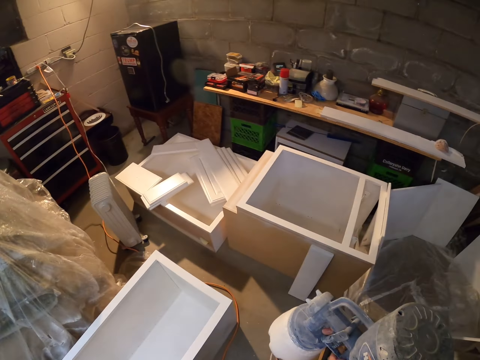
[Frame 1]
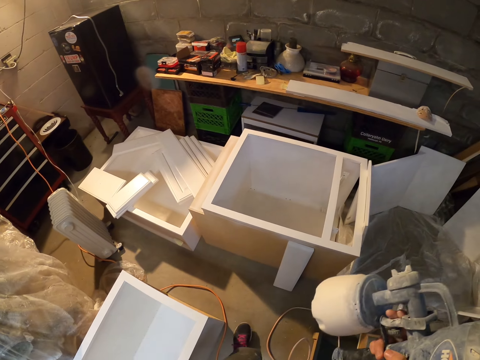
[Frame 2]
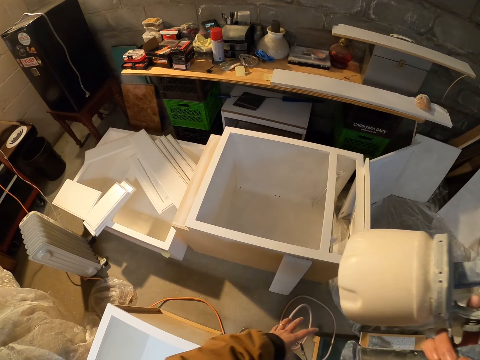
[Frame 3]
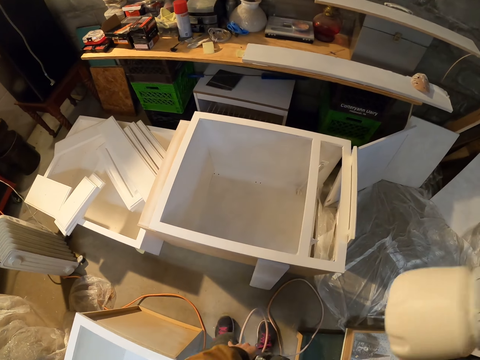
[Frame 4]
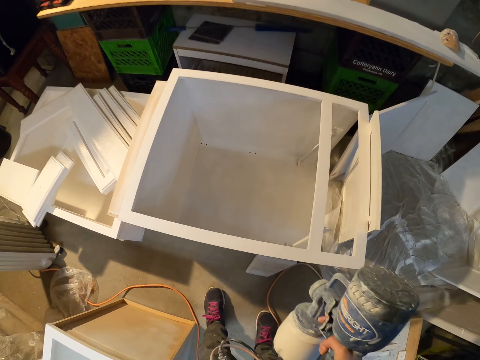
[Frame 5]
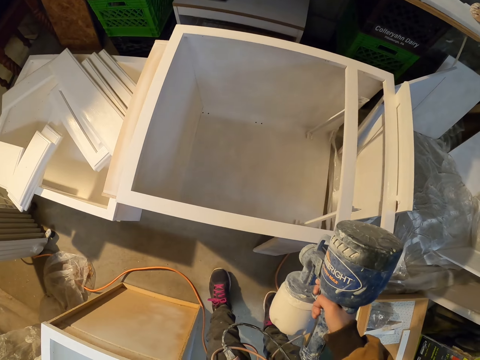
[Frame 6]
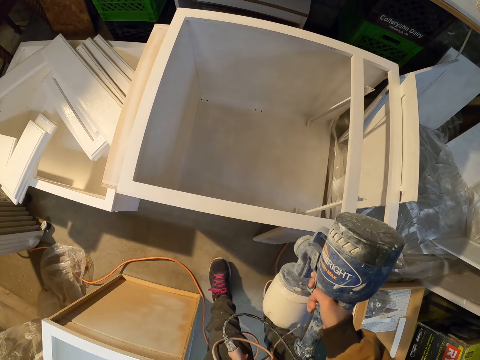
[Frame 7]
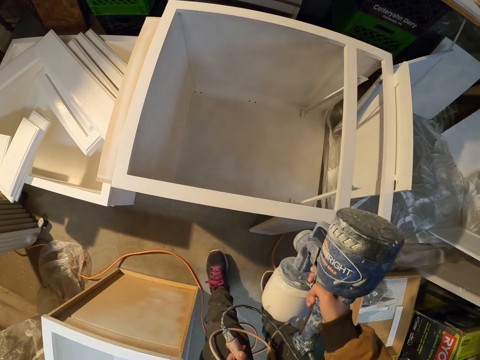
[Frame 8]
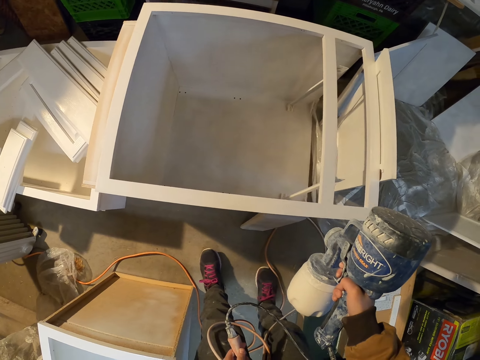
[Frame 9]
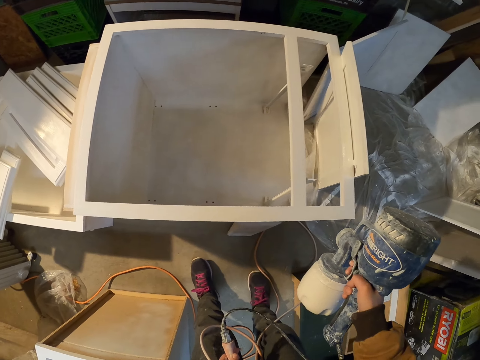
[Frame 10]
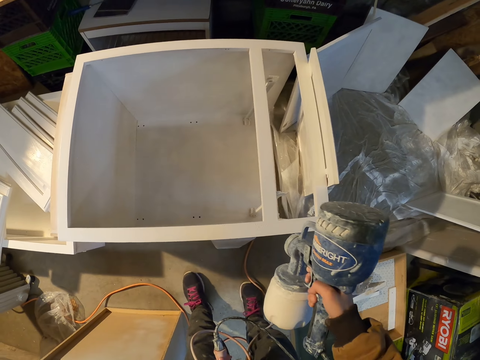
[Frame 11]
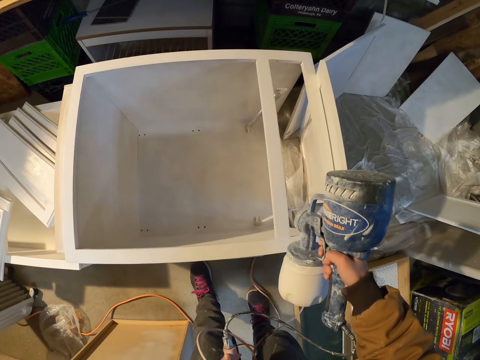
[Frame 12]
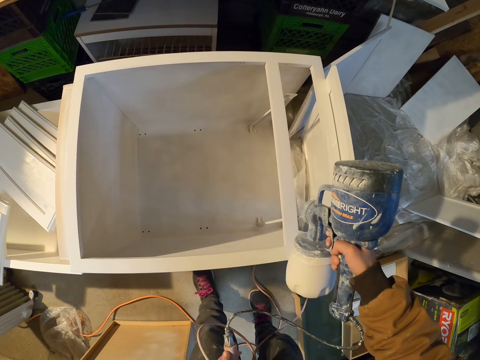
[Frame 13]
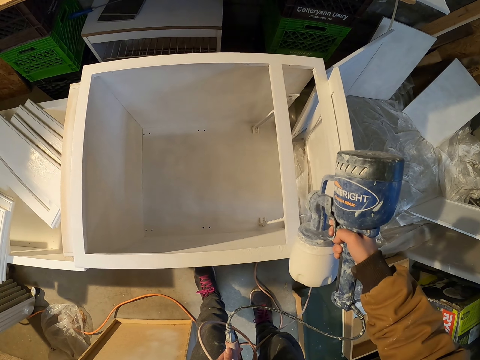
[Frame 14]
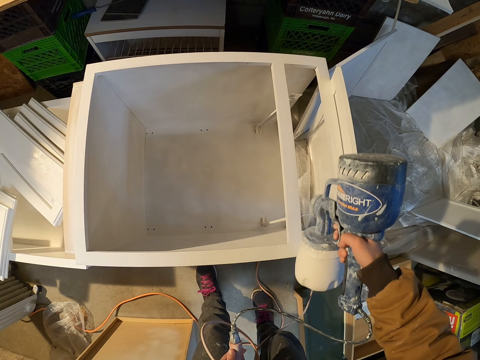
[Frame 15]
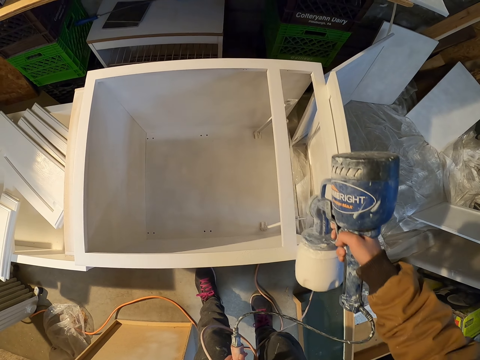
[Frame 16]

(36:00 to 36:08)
The camera wearer lifts the paint sprayer. They spray the structure with the paint spray gun.

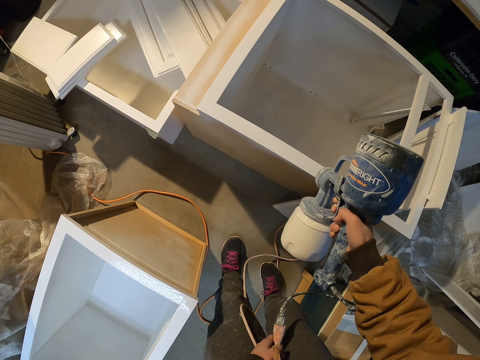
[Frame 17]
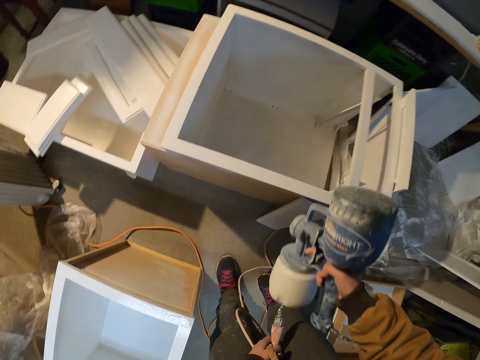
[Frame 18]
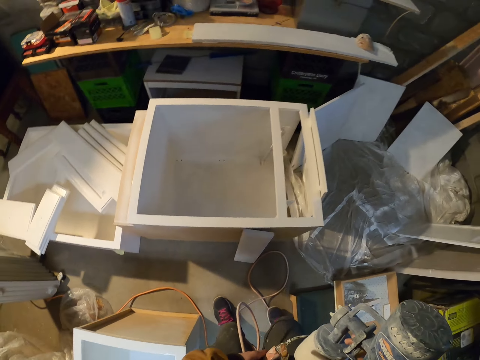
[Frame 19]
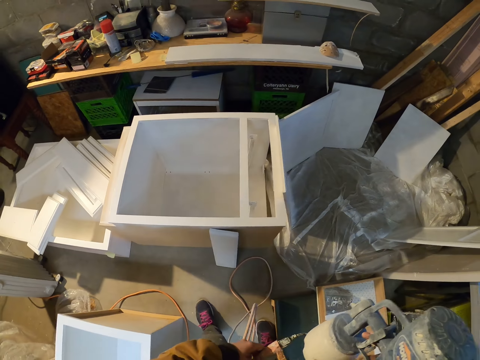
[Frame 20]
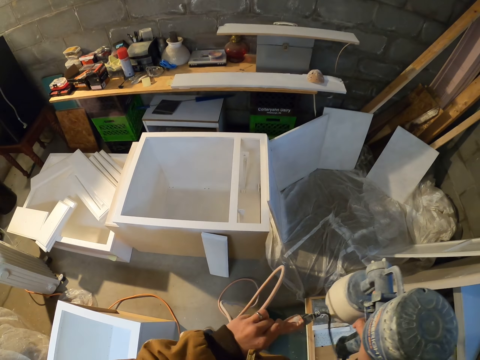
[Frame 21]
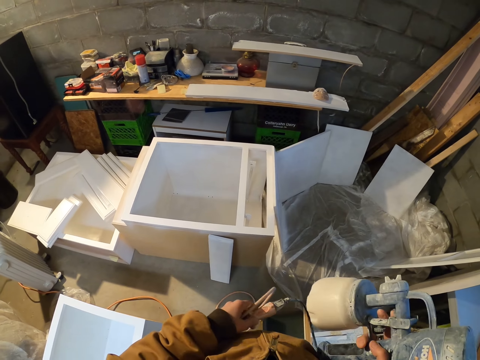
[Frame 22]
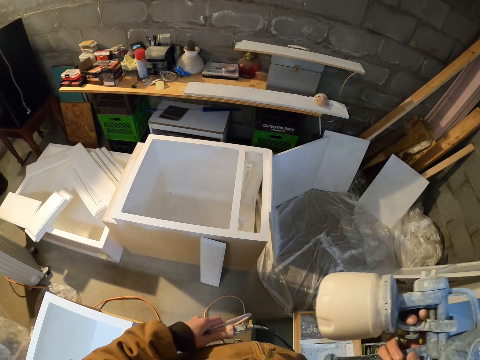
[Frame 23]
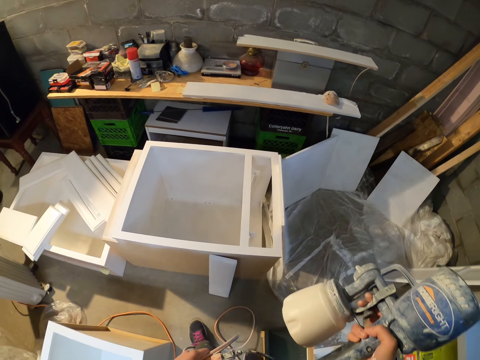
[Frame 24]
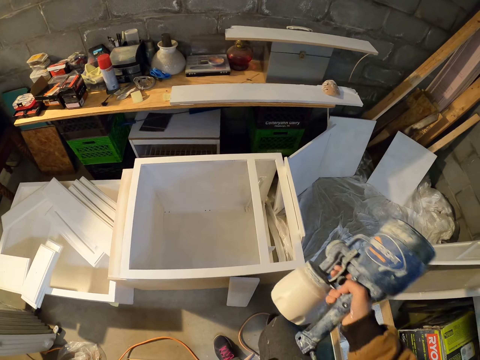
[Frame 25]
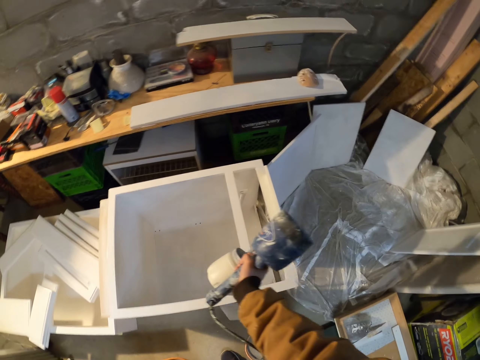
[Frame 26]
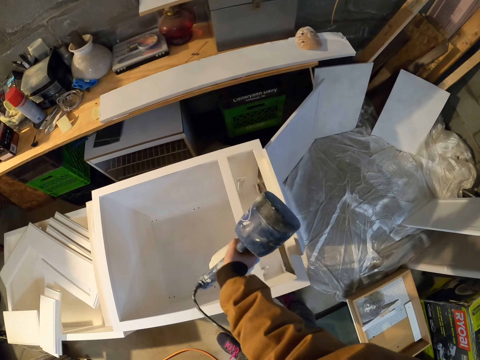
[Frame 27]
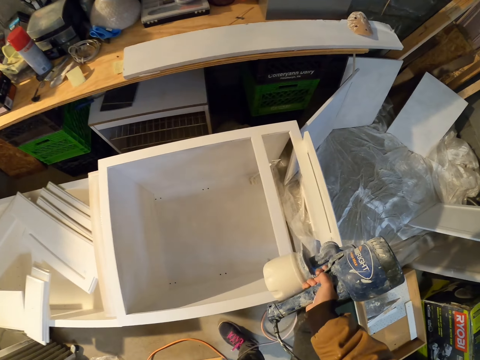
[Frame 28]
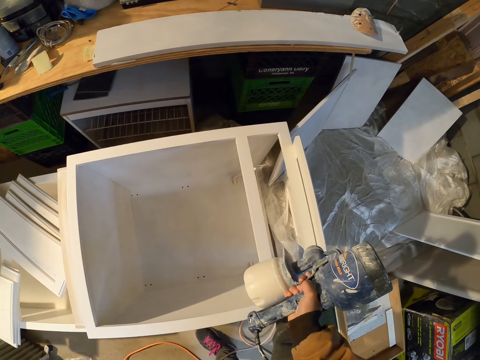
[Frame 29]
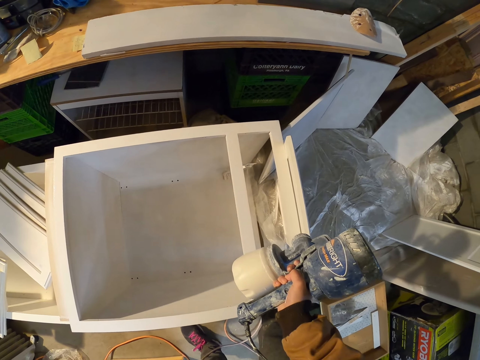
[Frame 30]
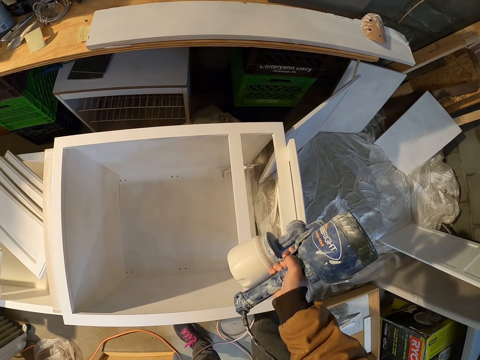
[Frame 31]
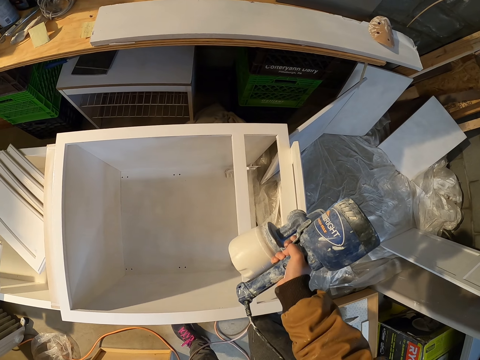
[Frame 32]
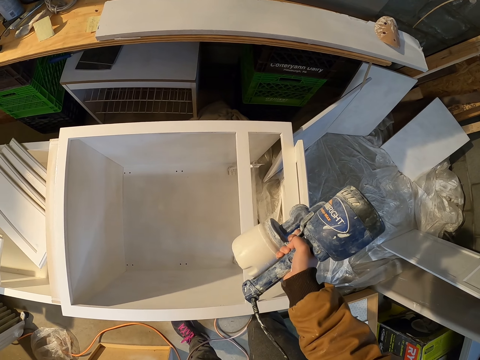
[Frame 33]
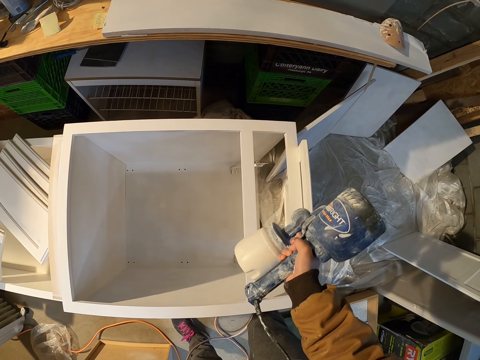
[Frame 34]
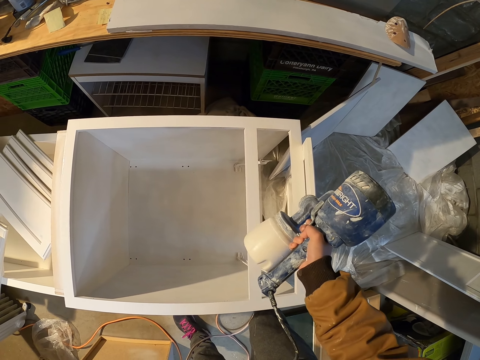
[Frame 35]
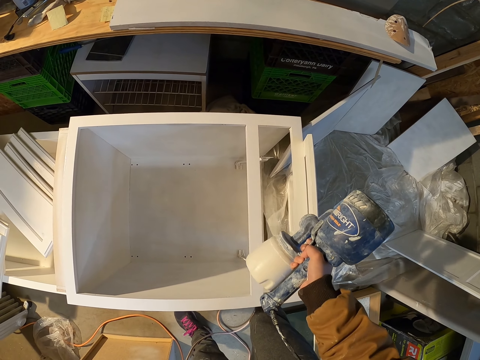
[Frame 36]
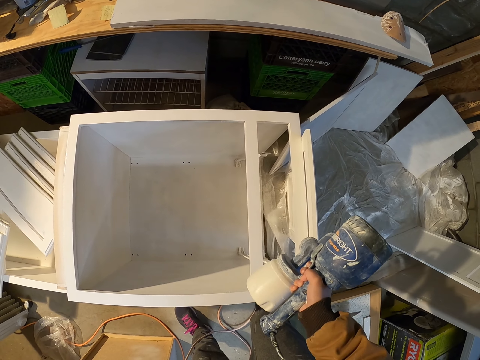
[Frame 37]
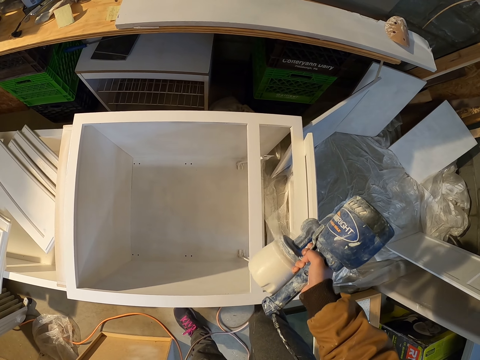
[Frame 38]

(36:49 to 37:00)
The camera wearer lifts the paint sprayer. They adjust the paint sprayer cable. They spray the structure with the paint spray gun.

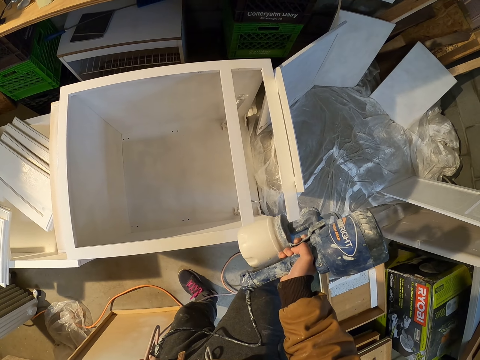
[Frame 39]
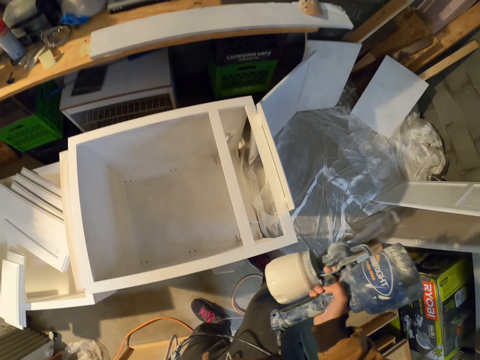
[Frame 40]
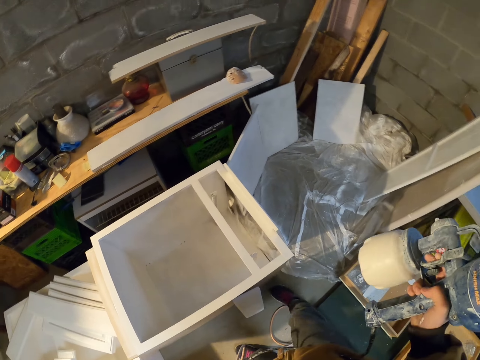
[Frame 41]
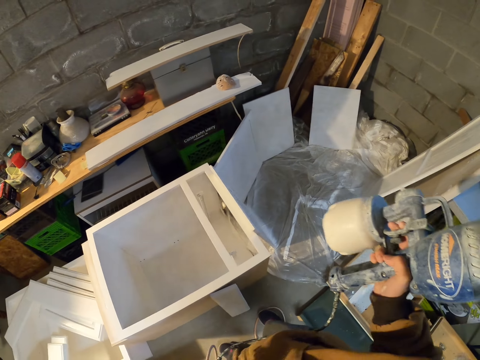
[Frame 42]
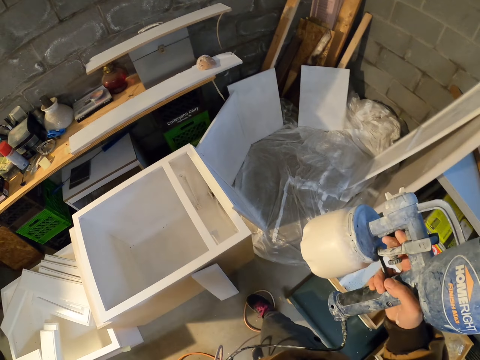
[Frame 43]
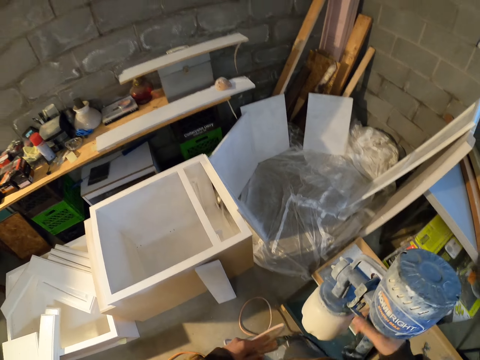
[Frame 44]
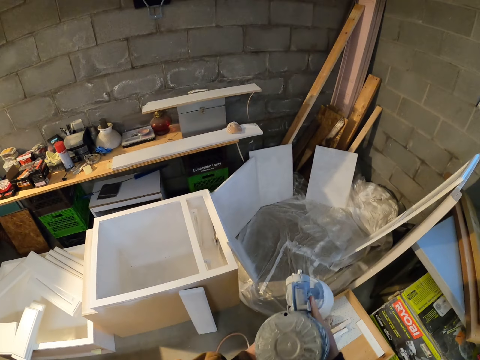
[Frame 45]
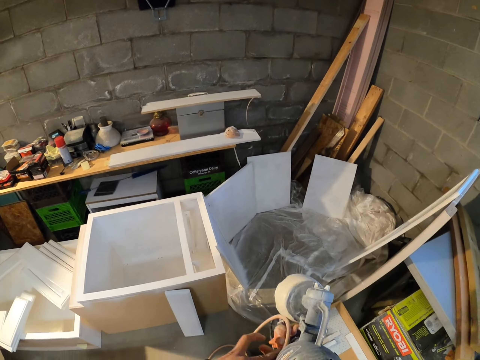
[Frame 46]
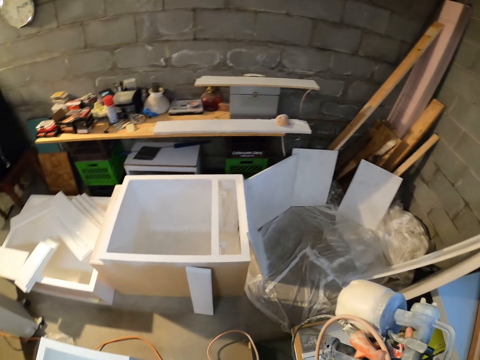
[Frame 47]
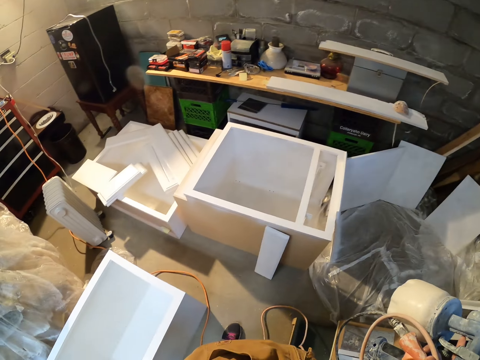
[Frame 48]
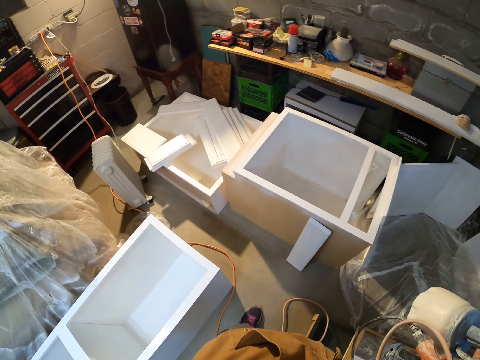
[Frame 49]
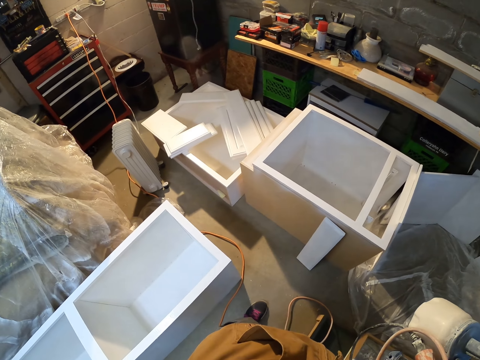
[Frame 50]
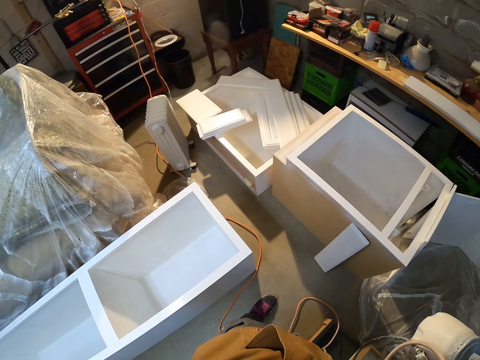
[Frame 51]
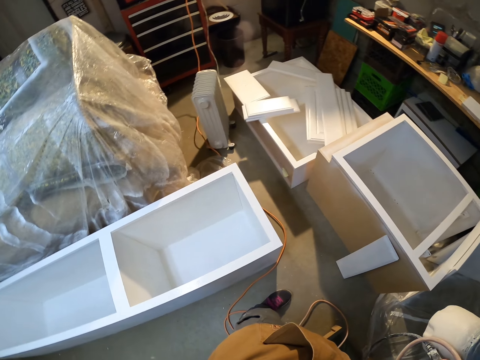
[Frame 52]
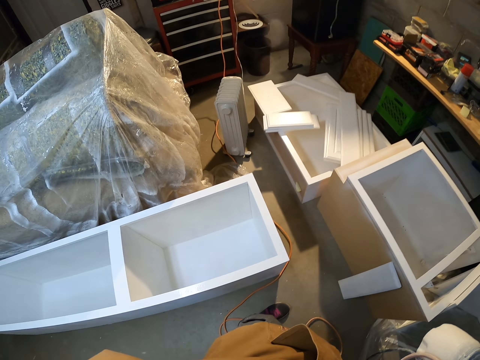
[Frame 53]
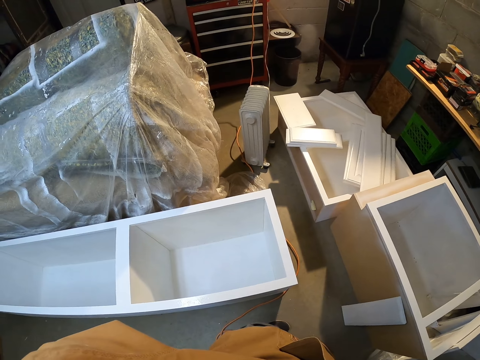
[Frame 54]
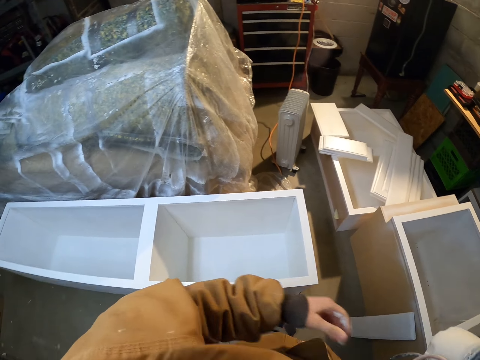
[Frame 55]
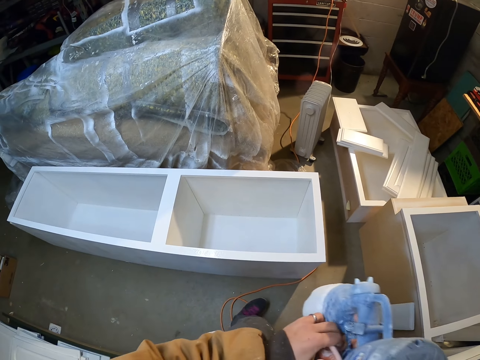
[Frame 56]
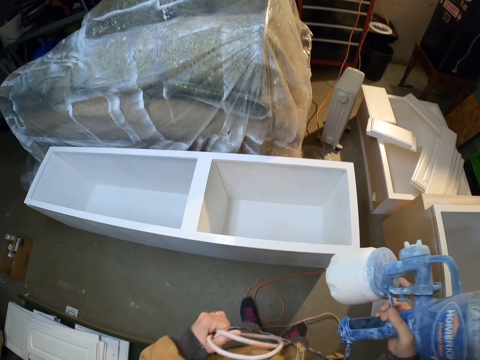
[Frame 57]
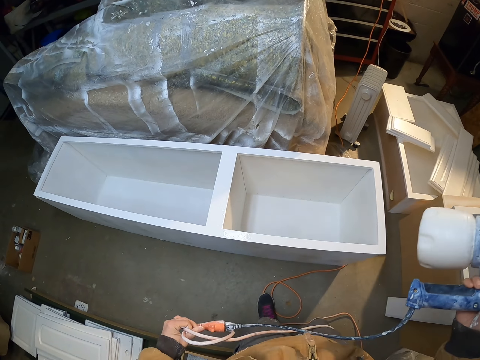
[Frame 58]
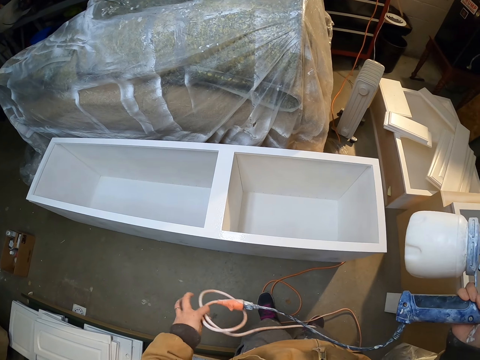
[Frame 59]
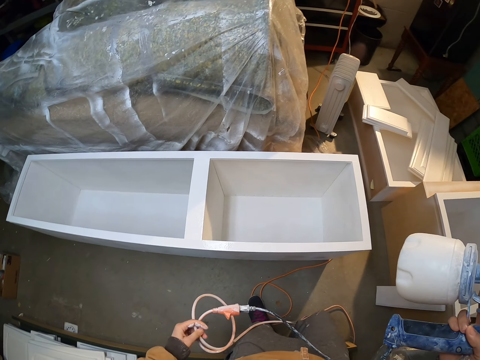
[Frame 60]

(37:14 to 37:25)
The camera wearer lifts the paint spray gun. They move the hands. They adjust the paint sprayer cable. They look around the workshop. They pull the tube. They adjust the paint sprayer cable.
